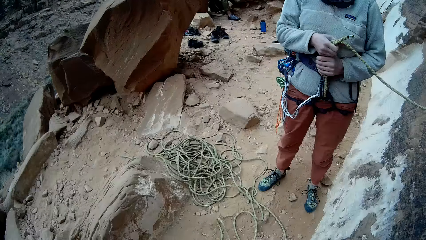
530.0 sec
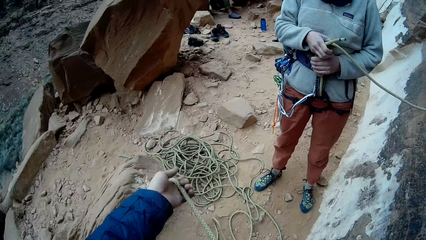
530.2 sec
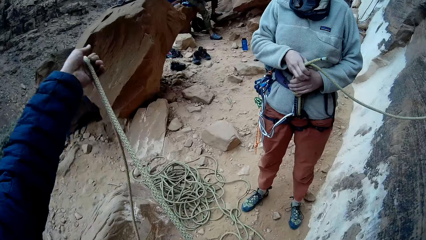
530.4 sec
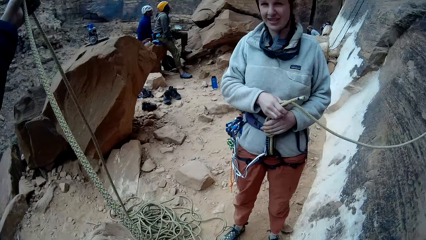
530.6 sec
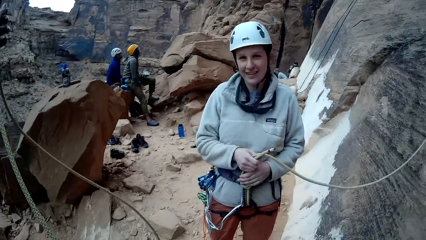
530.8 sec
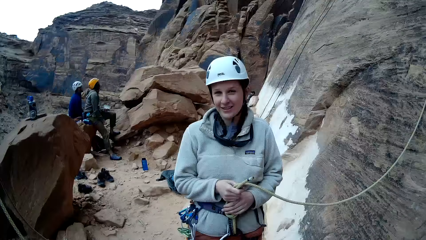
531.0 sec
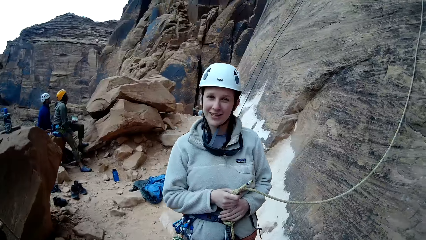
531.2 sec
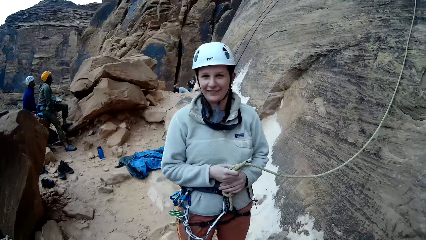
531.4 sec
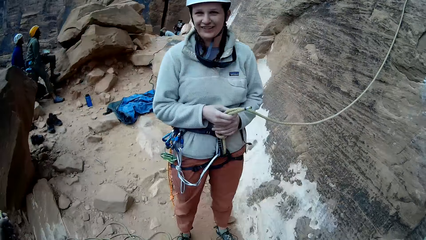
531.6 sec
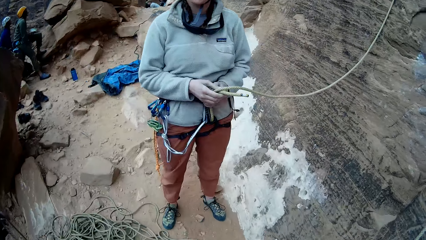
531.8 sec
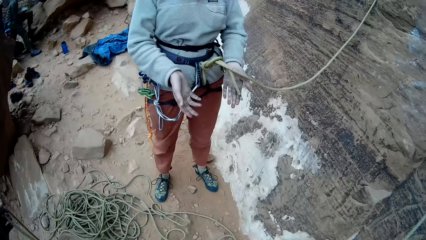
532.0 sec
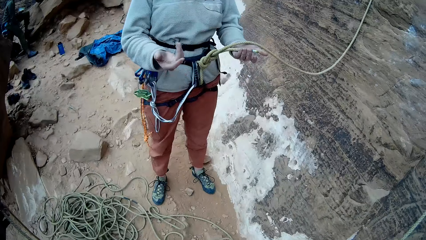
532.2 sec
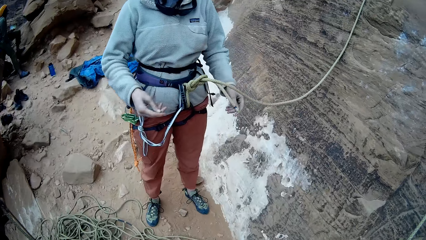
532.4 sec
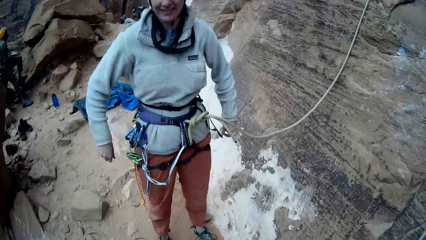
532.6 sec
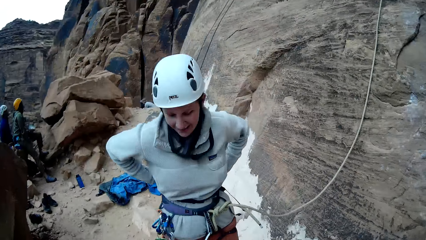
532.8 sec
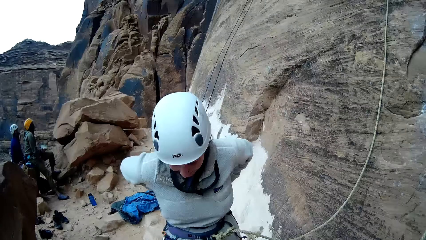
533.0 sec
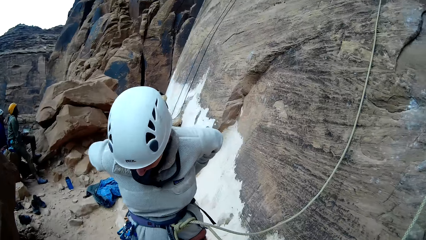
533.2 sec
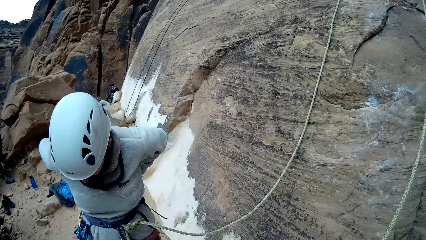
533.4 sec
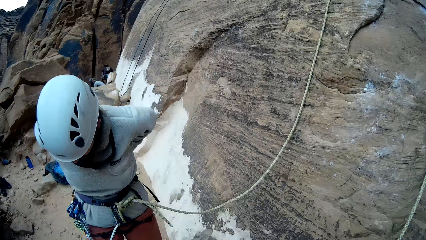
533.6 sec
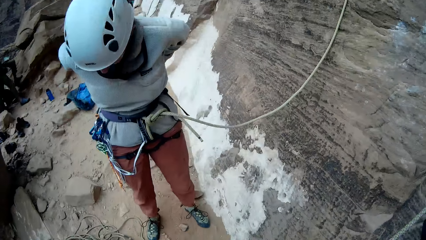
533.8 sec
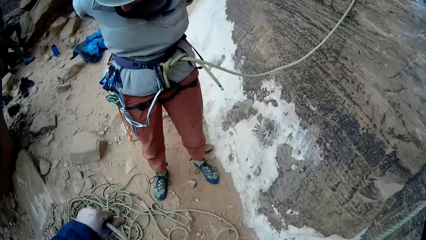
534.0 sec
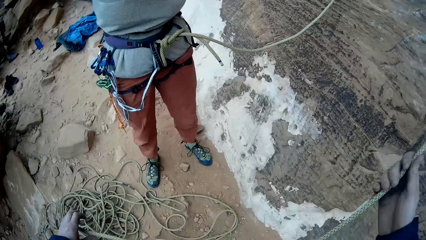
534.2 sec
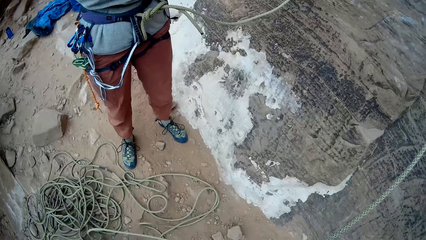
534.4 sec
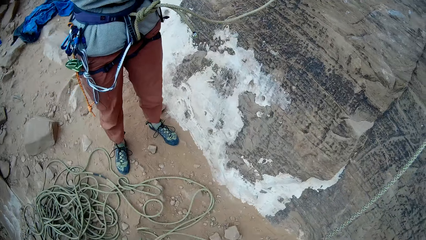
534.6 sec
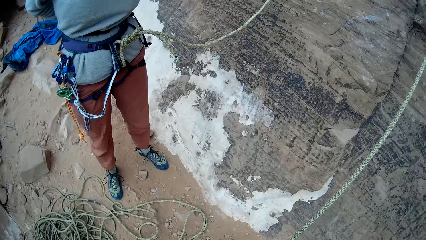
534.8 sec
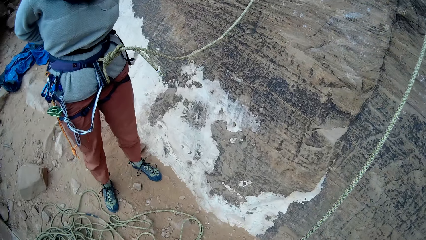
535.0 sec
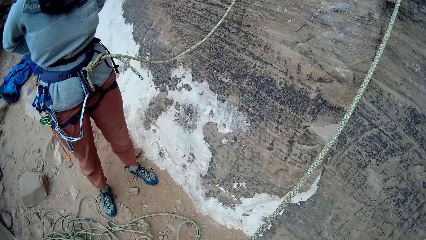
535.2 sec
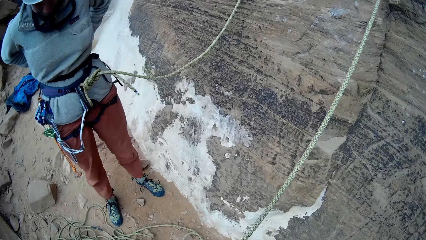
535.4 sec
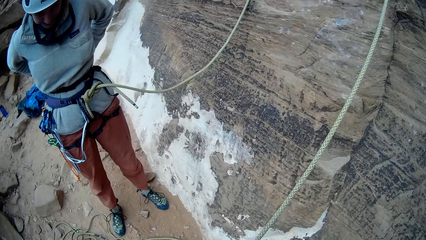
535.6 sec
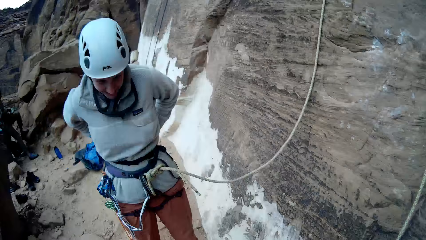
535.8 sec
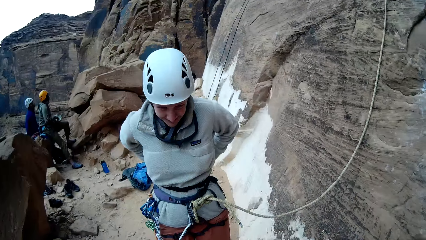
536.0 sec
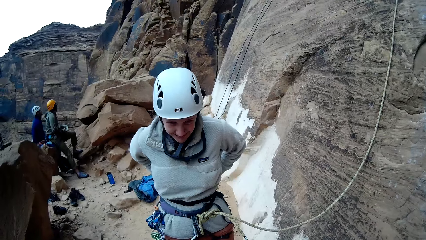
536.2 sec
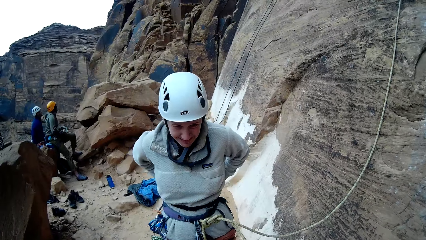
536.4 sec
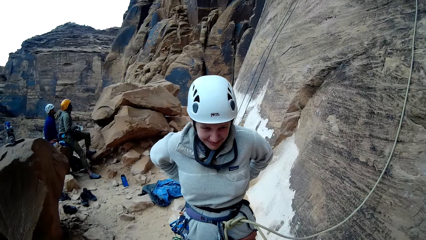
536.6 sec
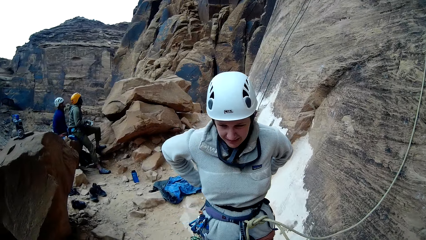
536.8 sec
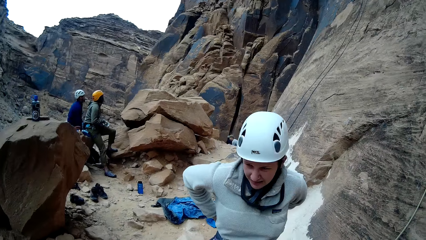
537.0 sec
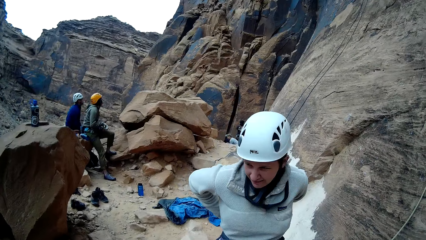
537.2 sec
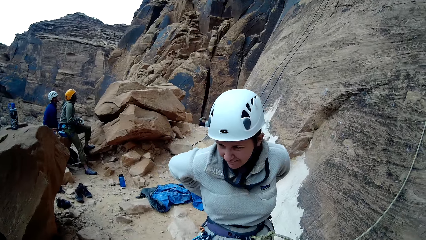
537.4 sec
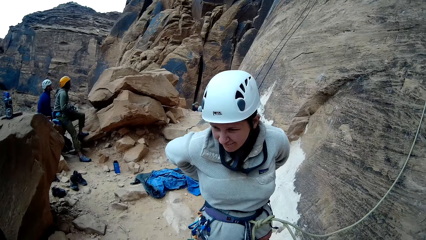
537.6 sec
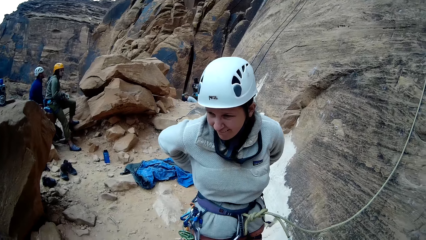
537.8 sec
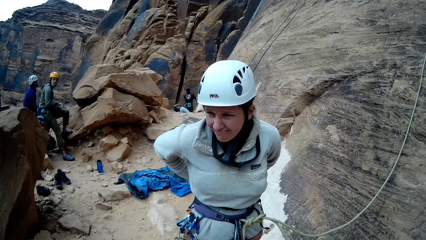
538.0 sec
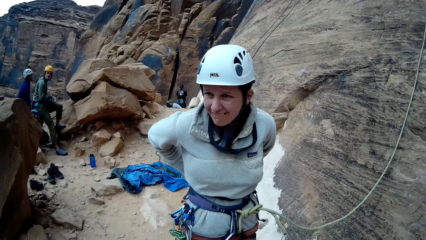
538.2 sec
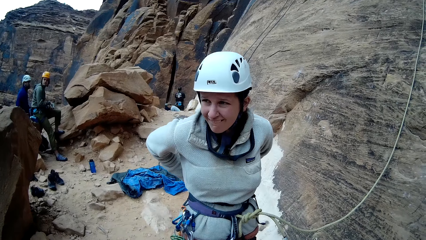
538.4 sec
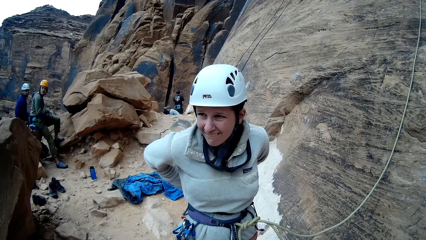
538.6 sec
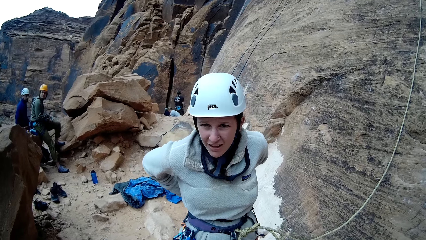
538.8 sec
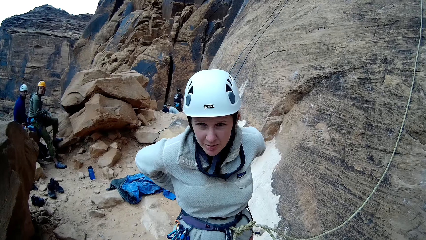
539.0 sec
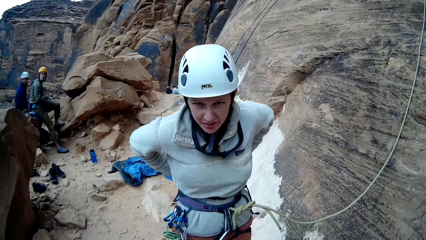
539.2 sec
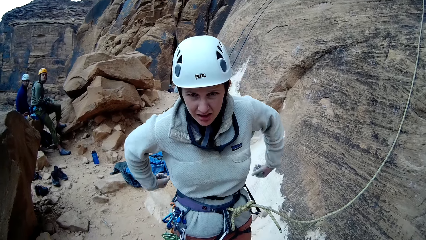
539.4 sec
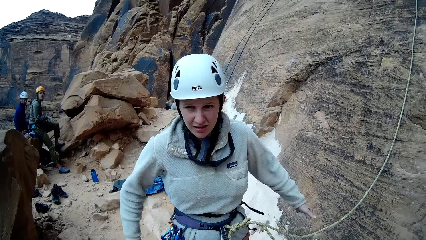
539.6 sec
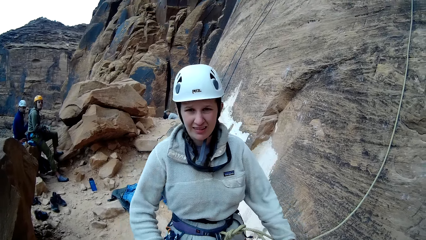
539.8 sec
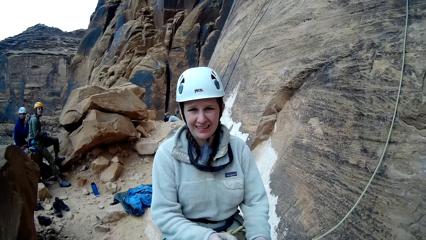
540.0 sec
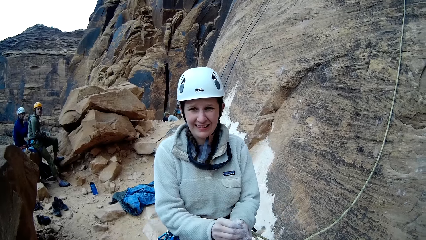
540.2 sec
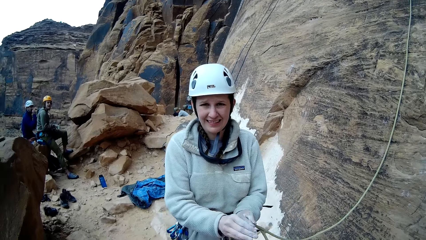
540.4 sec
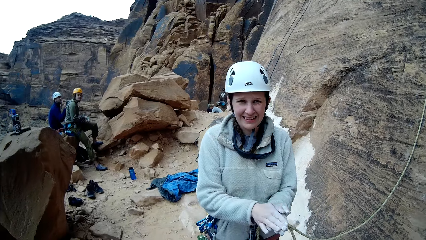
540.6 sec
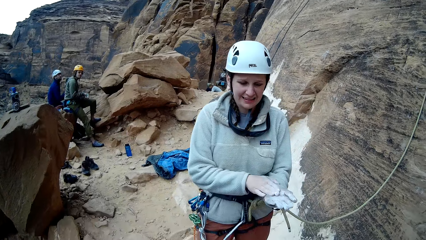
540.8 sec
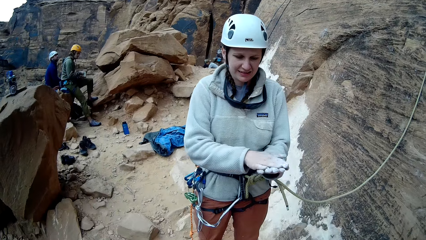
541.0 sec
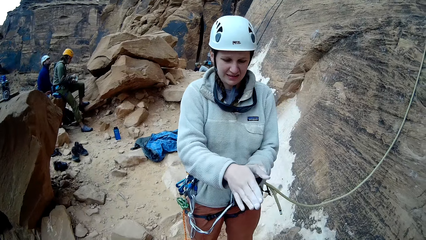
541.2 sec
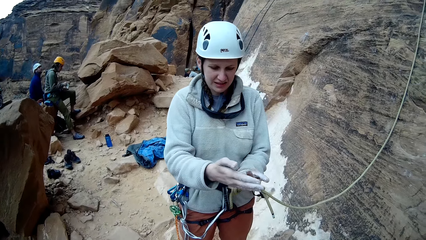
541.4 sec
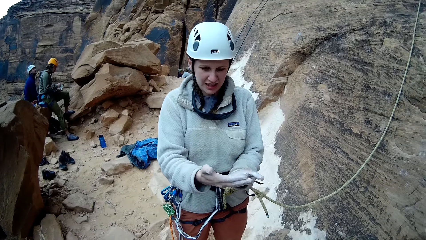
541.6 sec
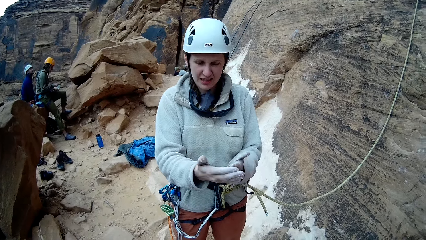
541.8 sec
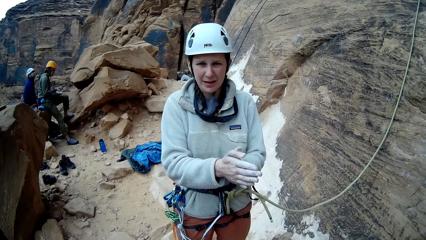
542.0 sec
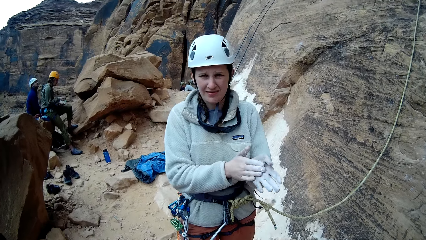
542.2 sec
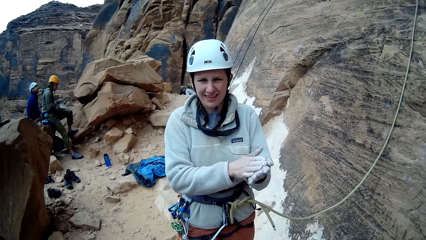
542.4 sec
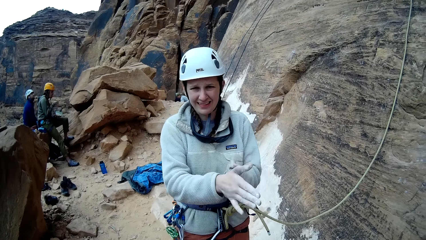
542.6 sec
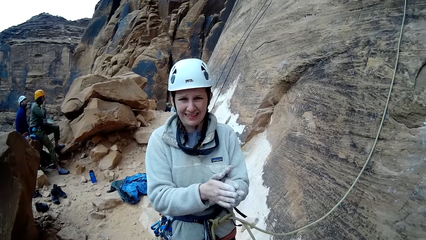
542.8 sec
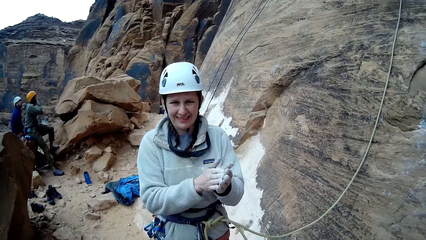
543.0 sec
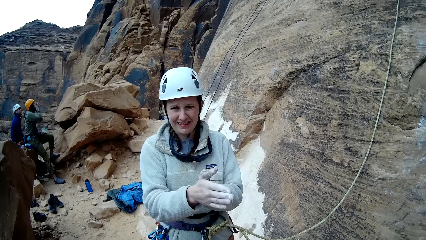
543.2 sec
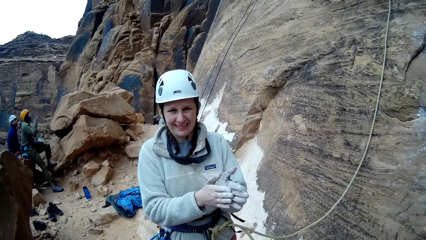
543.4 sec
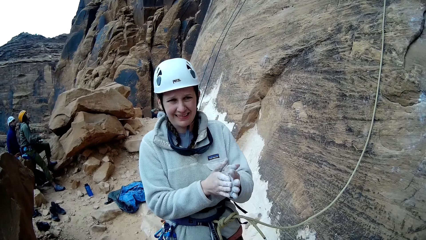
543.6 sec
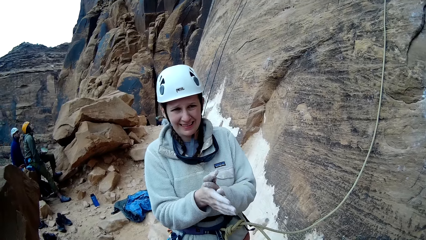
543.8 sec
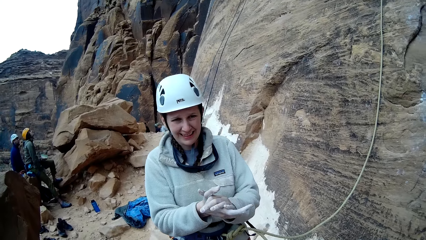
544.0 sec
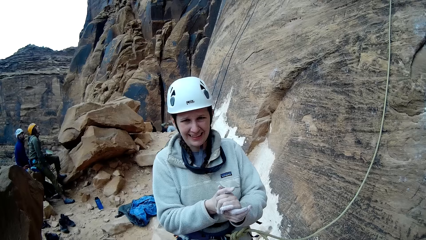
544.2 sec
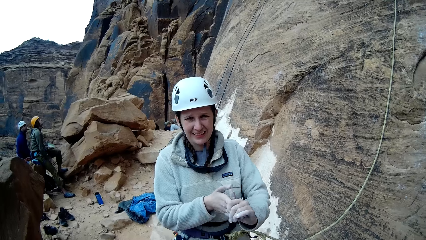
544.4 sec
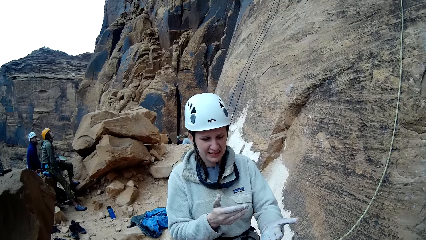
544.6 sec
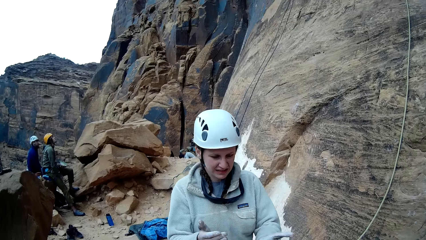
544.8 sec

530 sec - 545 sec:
The camera wearer pulls the rope. A man fixes the rope. Another man looks up the mountain. A third man looks up the mountain. The first man talks to the camera wearer. A woman applies dust to her hands together. The third man looks up the mountain. The second man eats. The first man rubs the hands.
